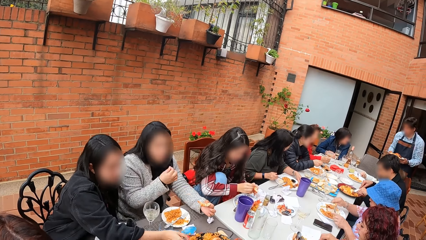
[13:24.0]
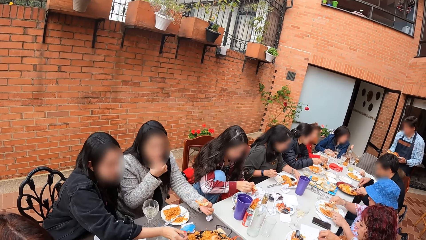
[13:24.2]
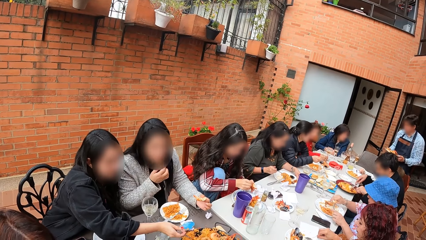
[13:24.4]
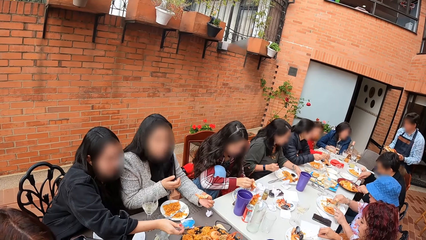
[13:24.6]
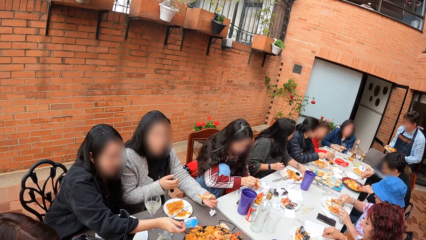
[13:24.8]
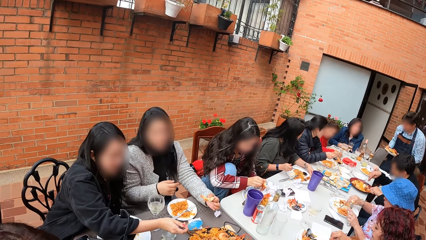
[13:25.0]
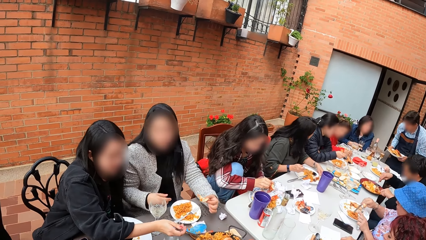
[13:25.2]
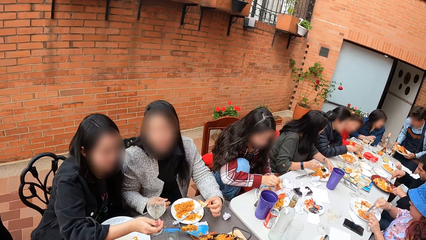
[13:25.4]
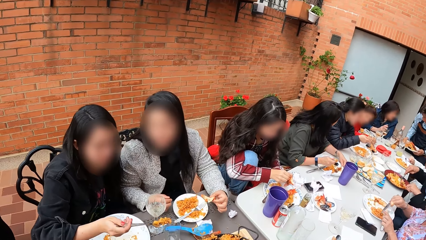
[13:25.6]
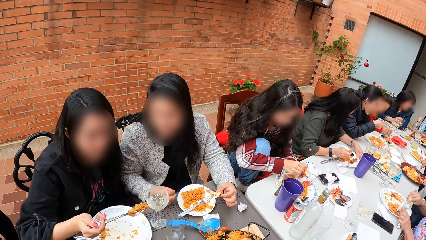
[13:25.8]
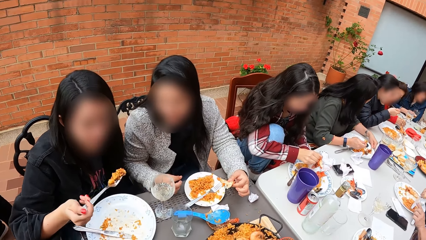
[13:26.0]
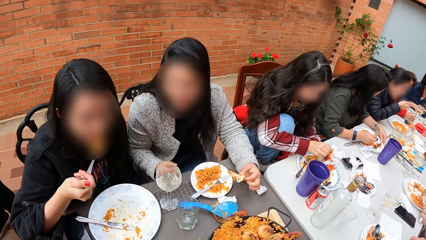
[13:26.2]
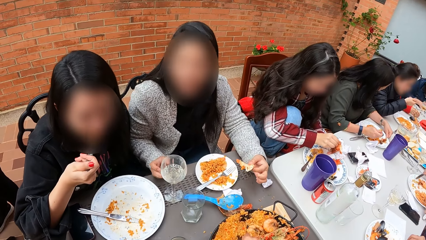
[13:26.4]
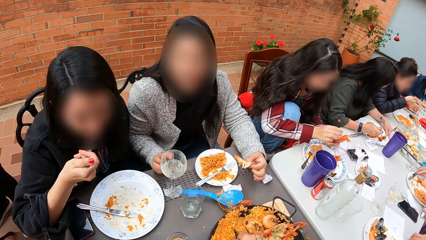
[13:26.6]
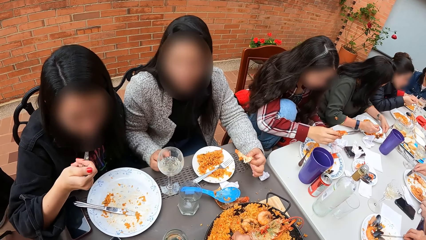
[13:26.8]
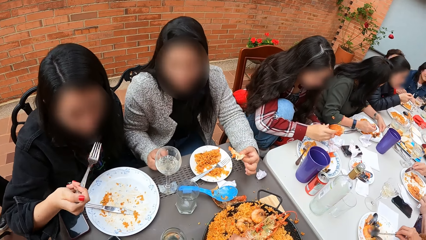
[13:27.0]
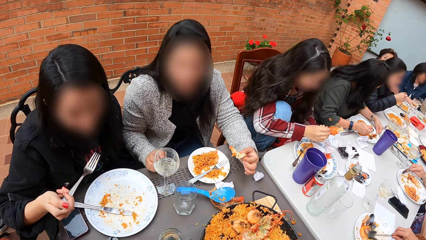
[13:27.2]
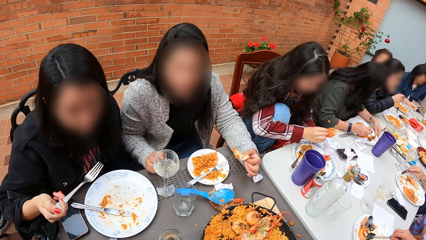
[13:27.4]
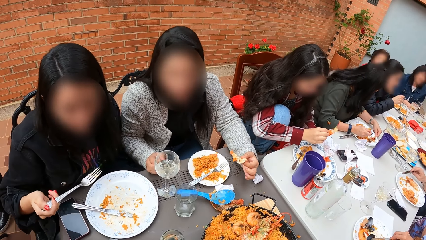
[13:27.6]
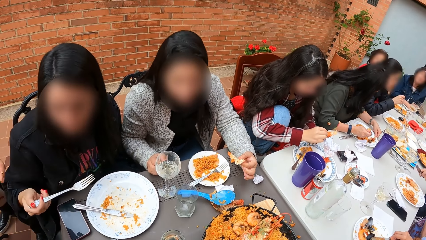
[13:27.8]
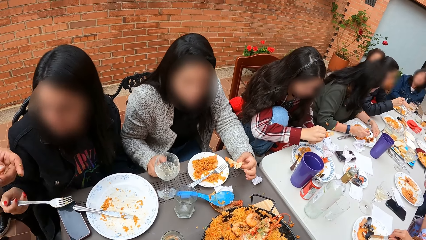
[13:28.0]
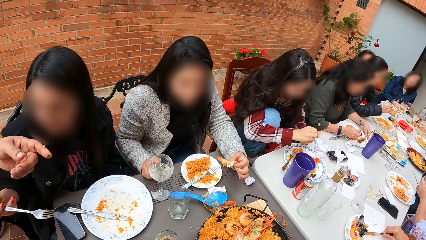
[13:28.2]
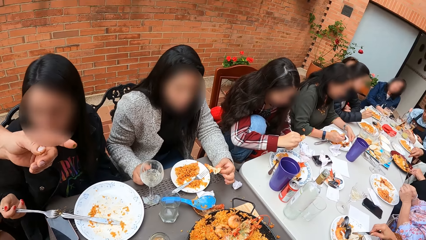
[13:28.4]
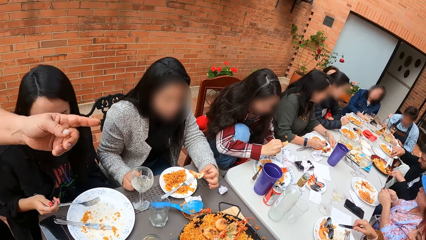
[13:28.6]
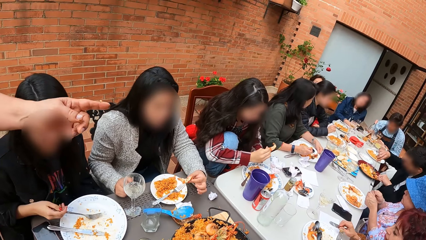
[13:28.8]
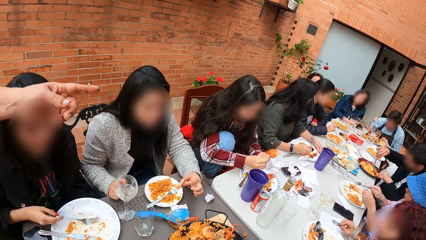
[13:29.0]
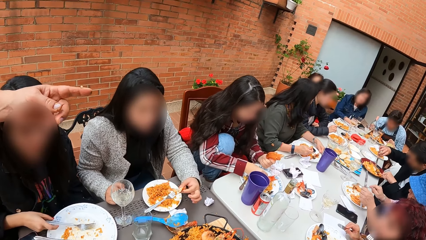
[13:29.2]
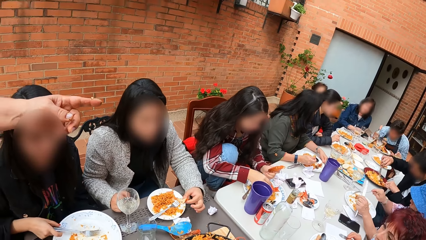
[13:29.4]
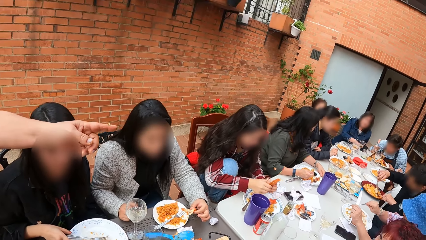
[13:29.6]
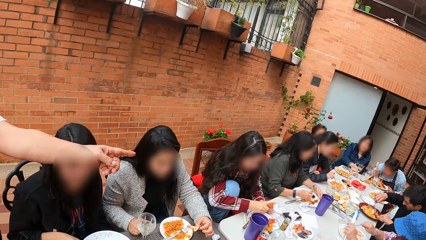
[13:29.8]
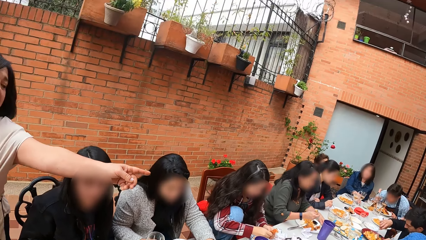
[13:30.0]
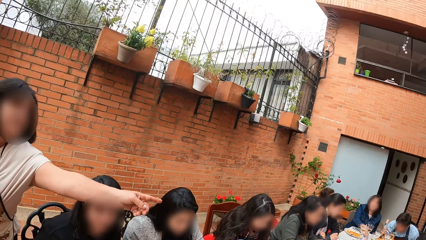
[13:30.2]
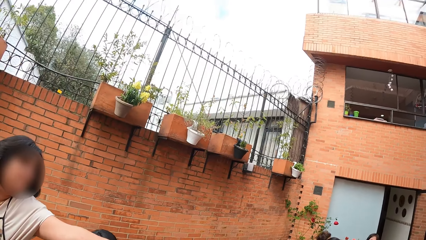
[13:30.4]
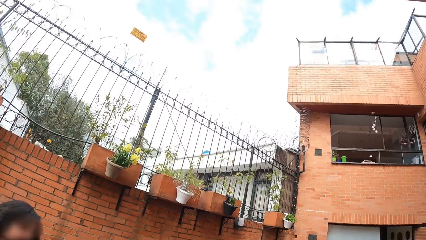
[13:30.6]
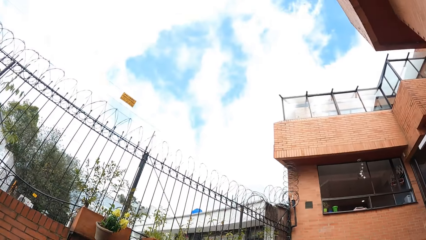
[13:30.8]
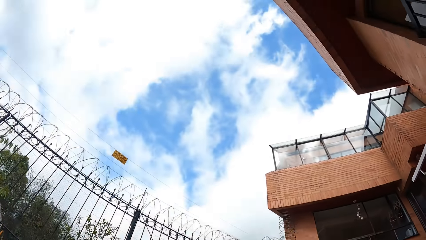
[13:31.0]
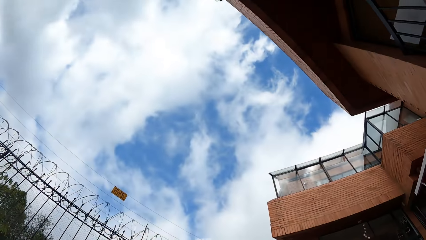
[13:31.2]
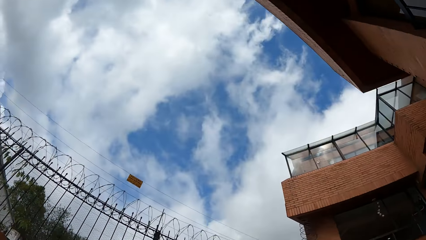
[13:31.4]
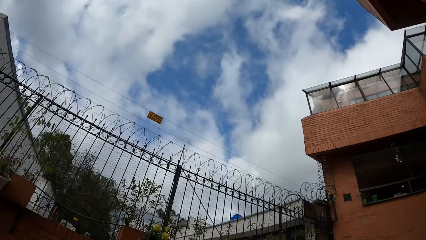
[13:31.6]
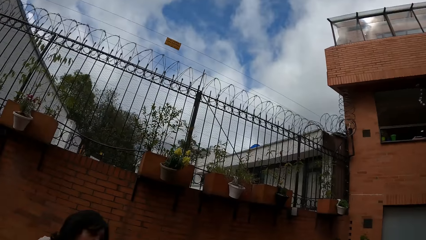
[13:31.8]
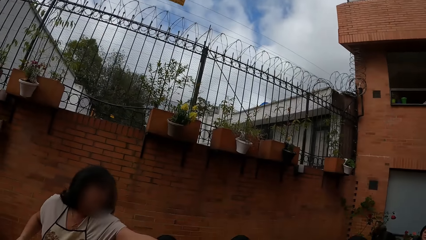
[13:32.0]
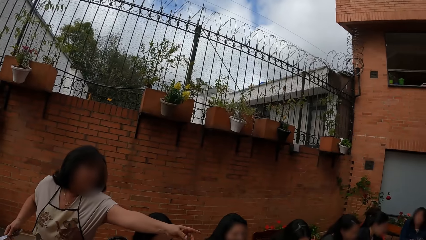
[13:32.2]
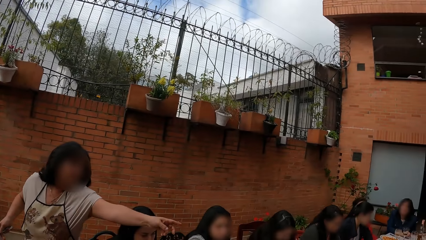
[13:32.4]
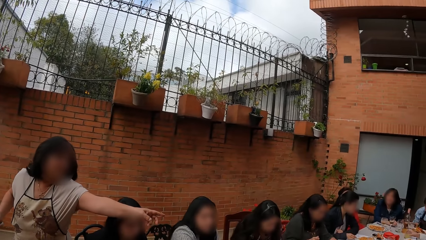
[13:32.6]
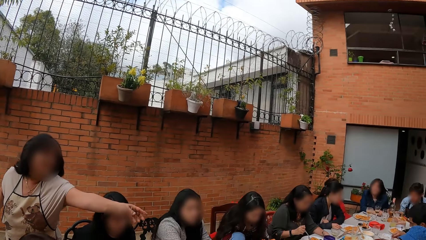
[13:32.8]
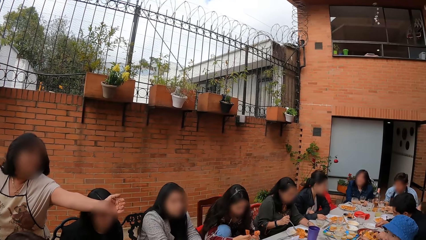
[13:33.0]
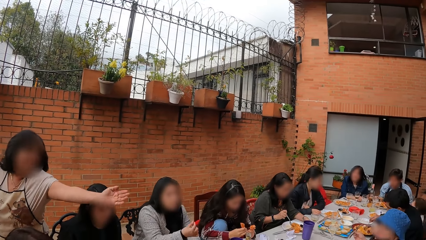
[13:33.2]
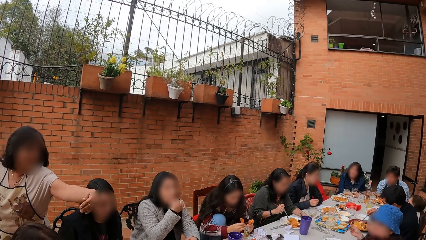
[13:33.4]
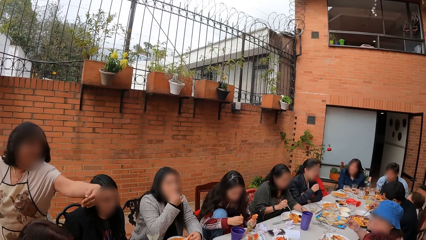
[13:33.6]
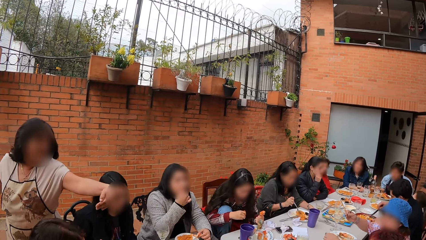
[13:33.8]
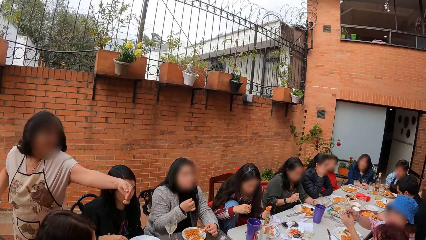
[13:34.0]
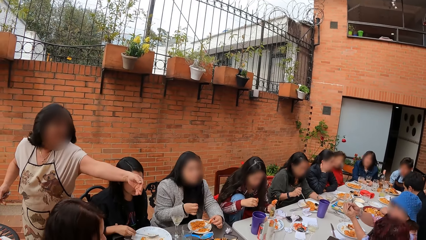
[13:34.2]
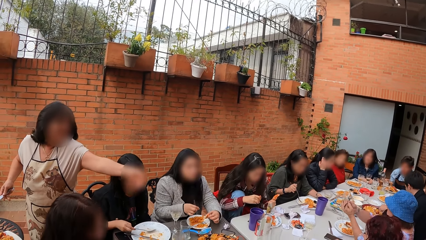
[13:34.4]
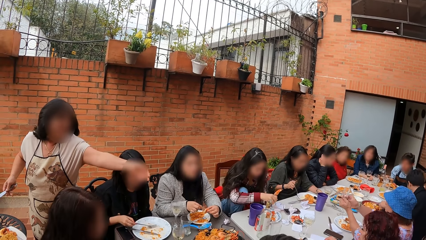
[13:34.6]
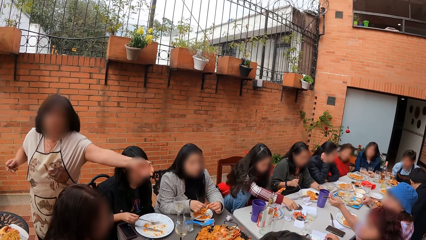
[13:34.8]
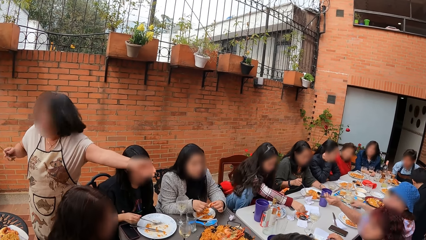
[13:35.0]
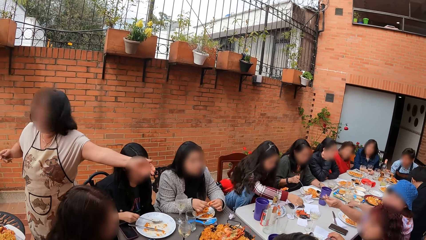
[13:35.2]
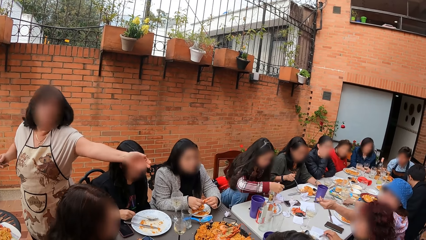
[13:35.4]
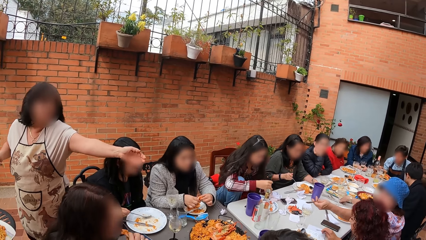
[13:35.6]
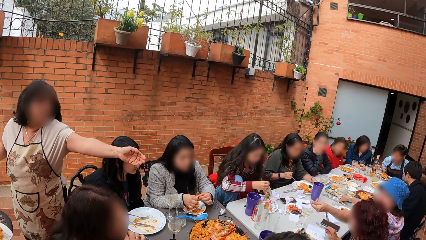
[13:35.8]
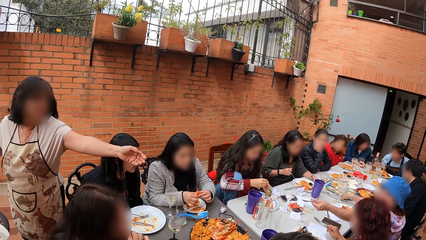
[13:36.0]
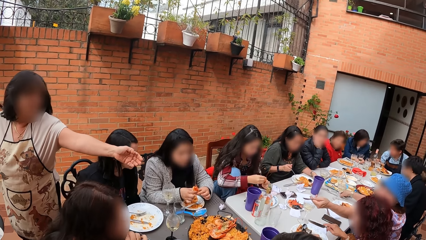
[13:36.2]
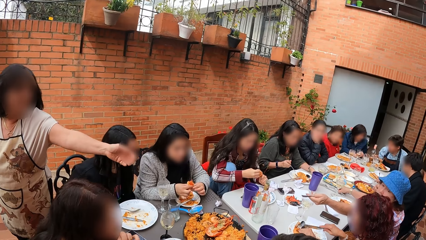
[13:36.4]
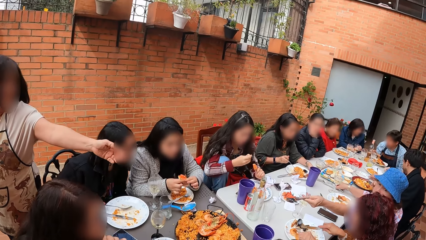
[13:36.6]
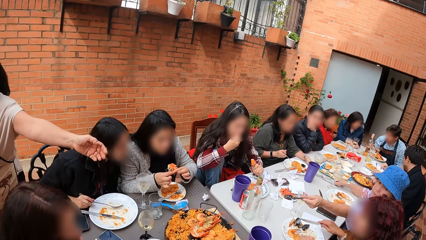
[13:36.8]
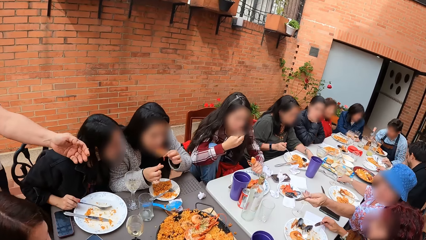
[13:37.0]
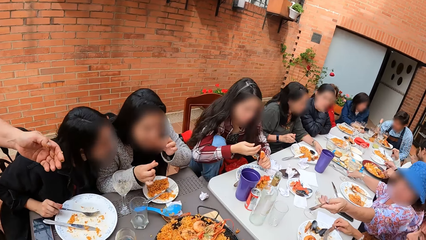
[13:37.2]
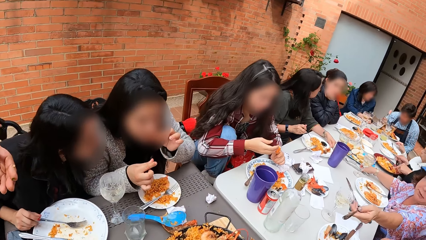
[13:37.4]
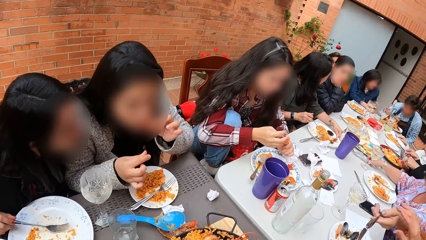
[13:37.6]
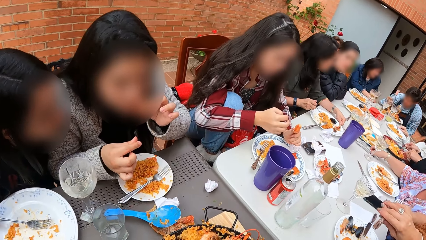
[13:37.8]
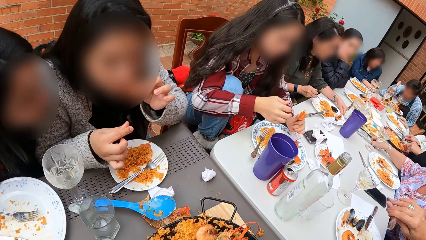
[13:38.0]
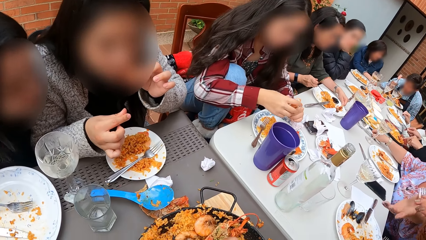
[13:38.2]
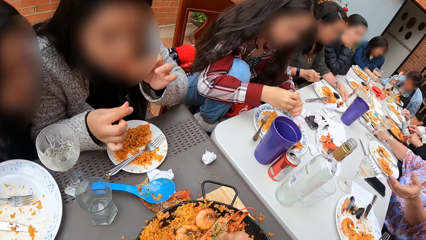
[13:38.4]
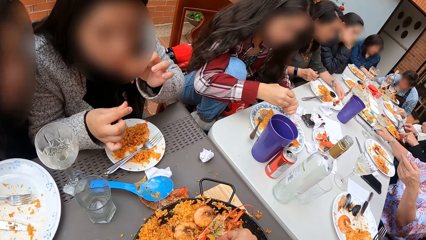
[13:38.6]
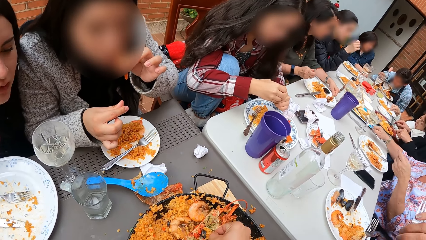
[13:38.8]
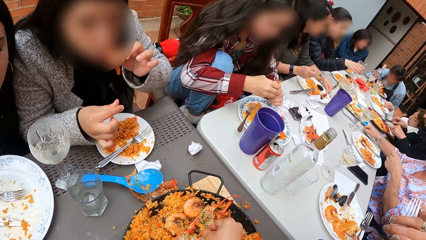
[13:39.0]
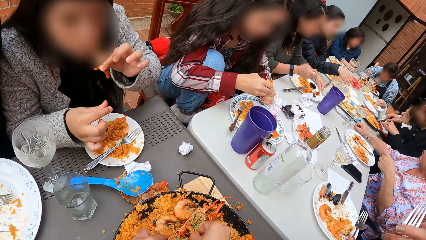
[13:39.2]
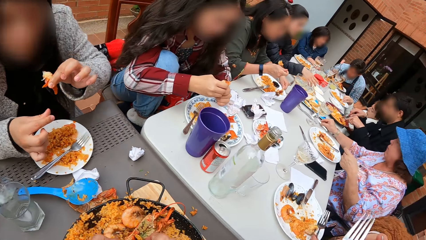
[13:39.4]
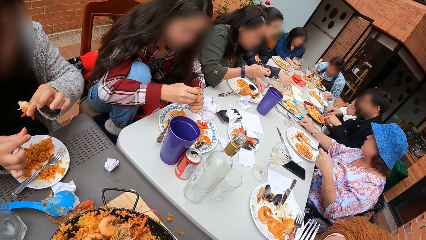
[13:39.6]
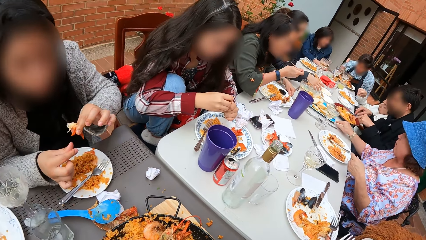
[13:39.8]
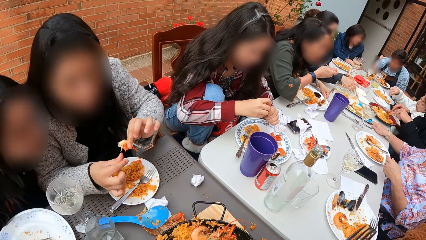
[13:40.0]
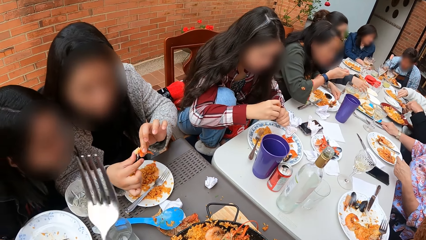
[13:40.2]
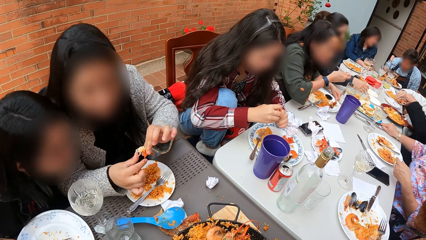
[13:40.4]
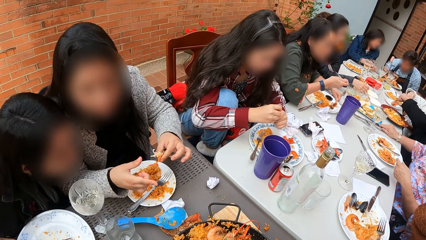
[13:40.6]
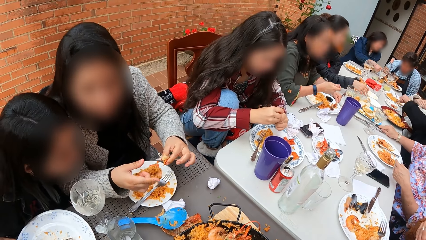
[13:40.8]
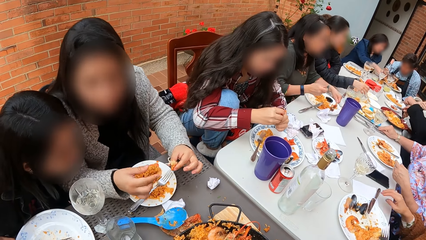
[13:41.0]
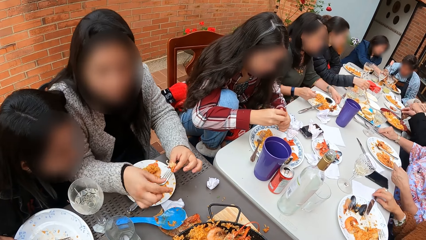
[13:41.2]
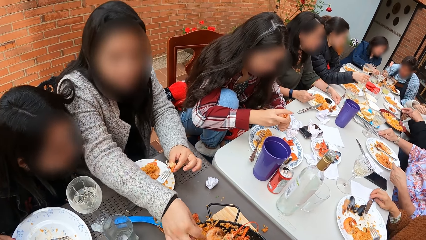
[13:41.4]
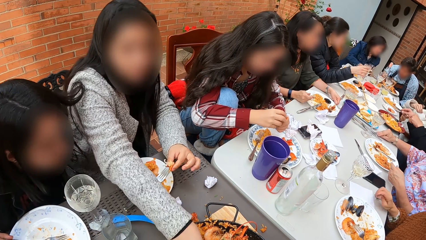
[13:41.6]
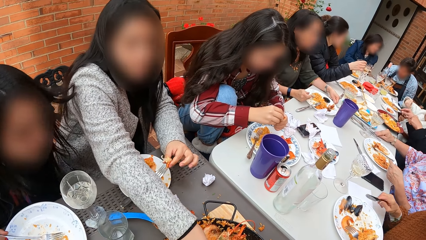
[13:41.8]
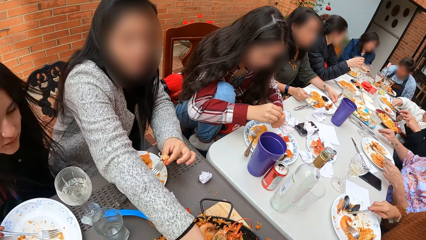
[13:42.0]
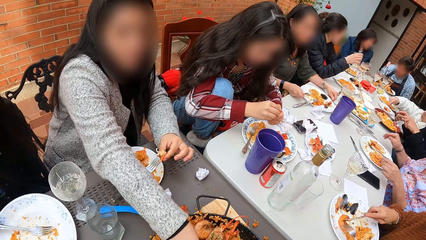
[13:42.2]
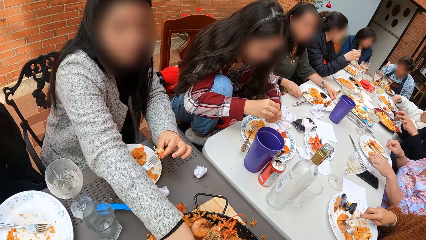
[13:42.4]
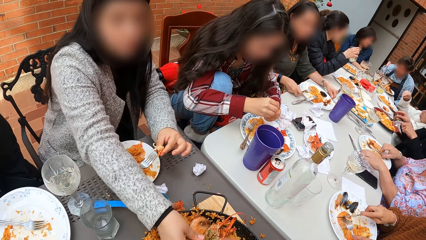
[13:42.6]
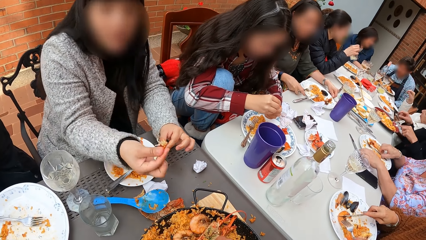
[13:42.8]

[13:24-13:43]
The man drops the plate of rice on the table with both hands. A woman gestures with her finger. The camera wearer picks up the food. They hold the fork.
